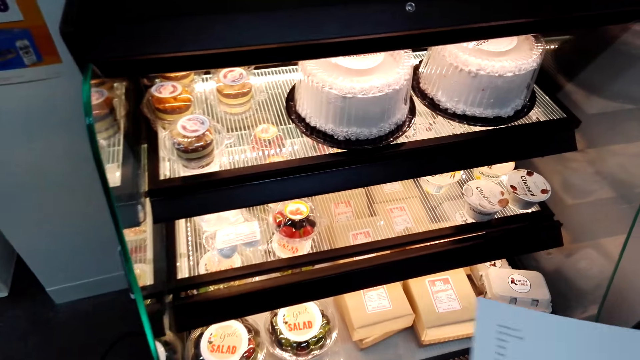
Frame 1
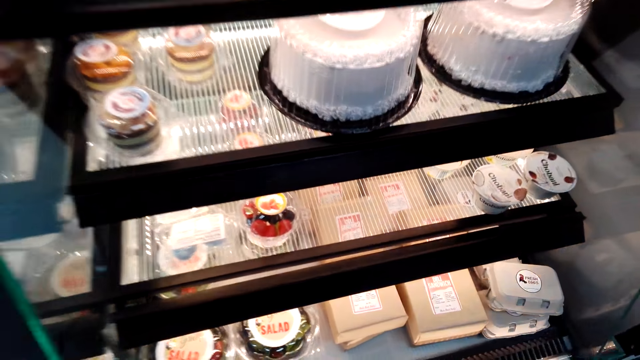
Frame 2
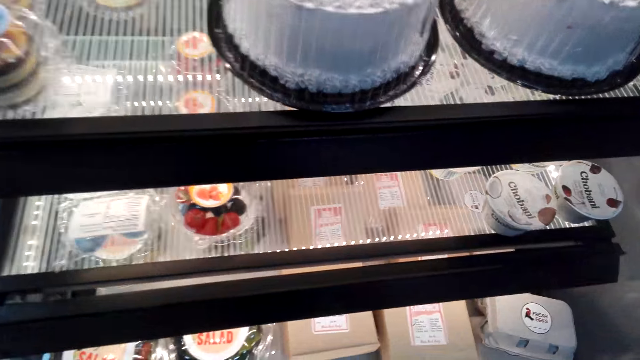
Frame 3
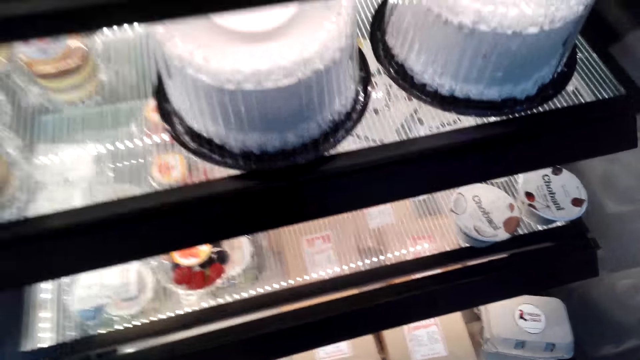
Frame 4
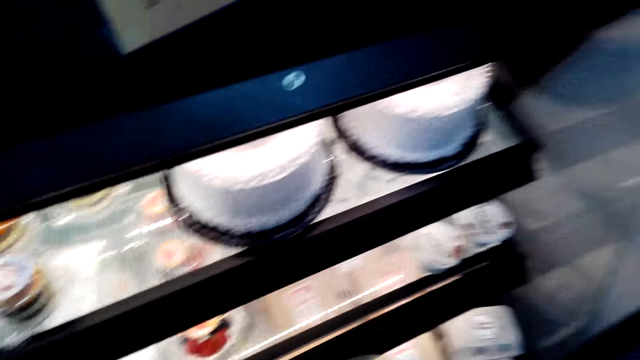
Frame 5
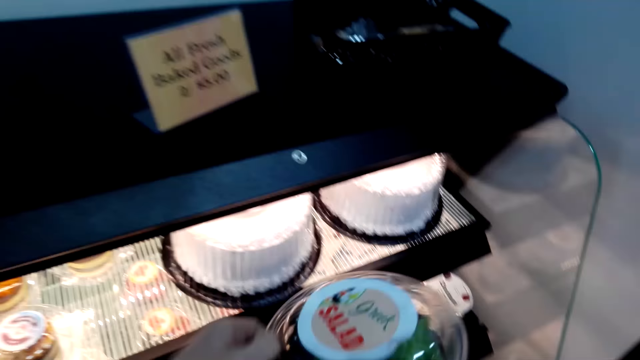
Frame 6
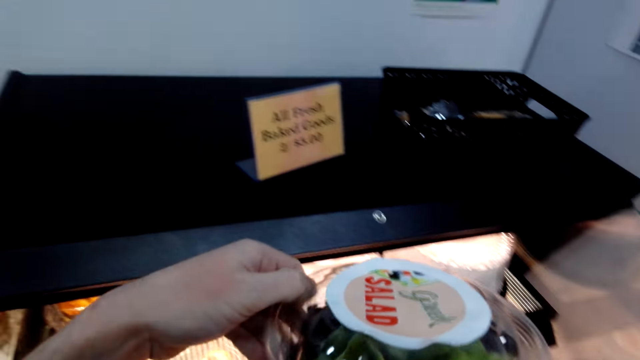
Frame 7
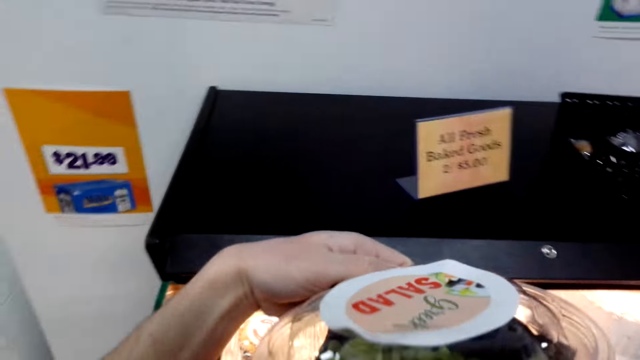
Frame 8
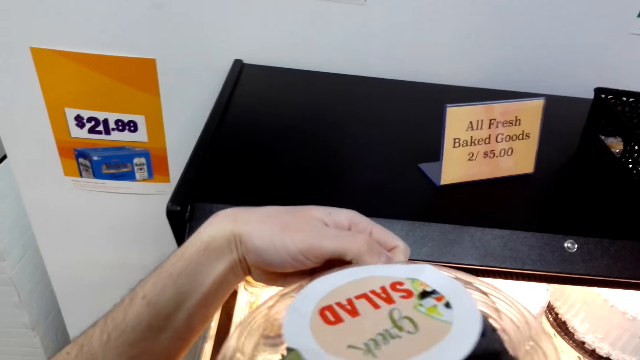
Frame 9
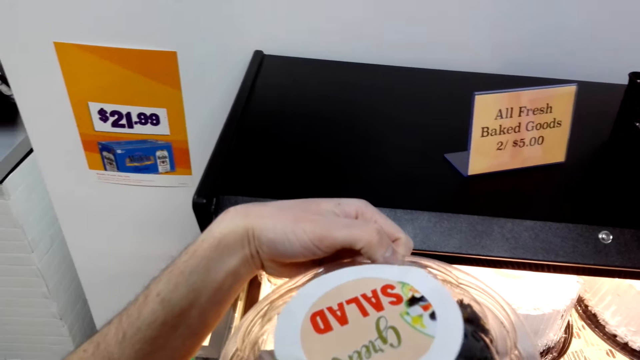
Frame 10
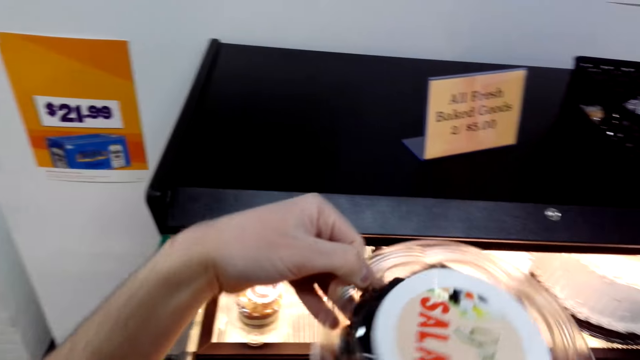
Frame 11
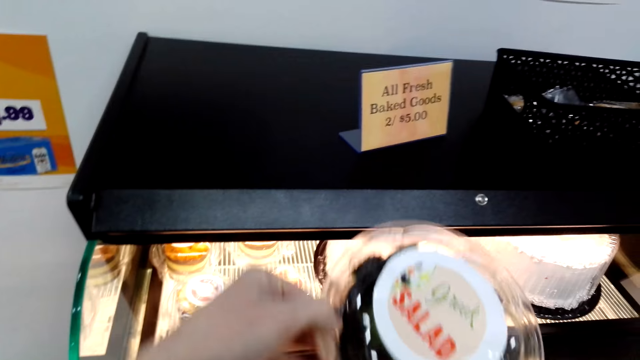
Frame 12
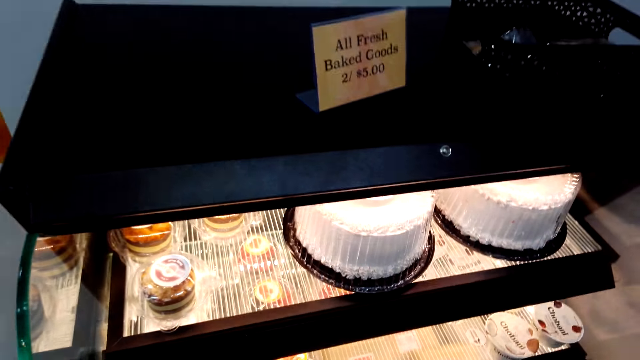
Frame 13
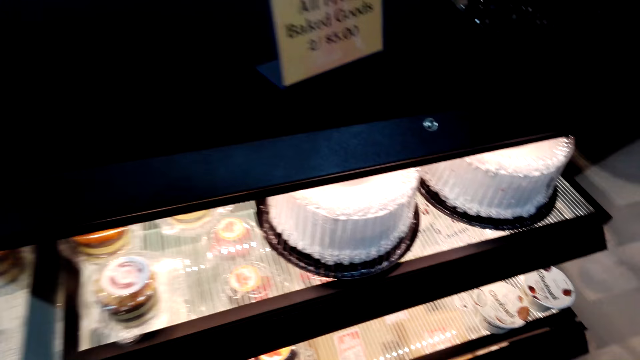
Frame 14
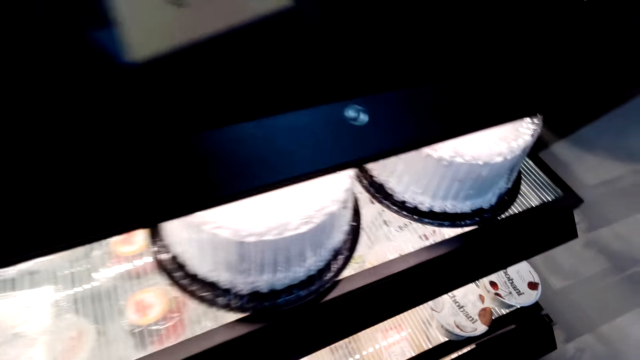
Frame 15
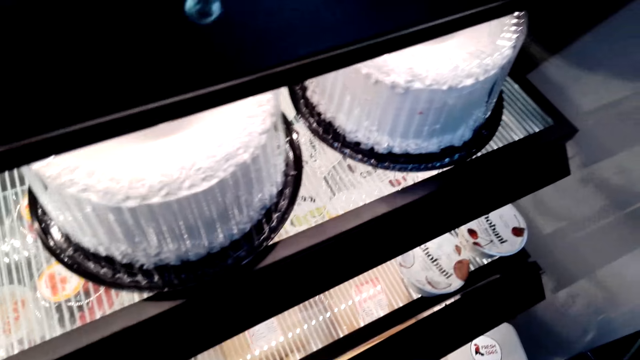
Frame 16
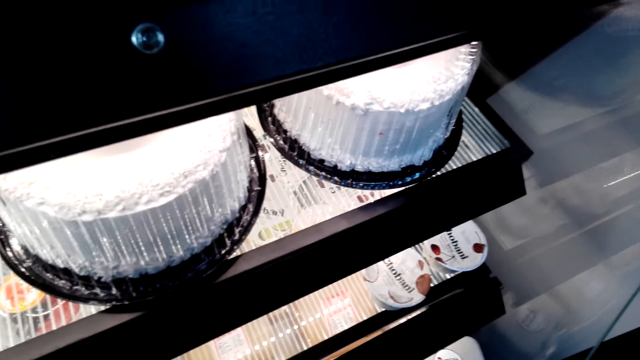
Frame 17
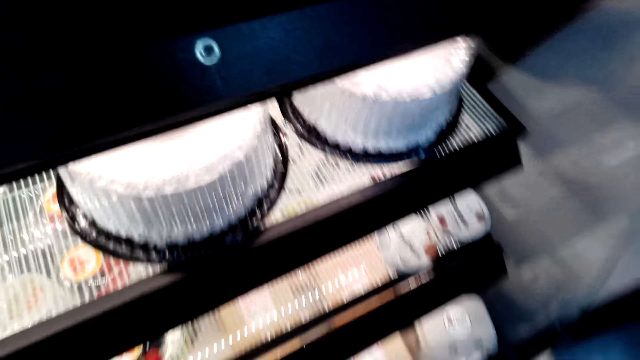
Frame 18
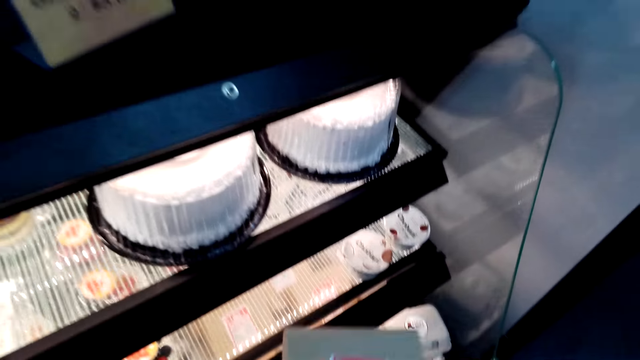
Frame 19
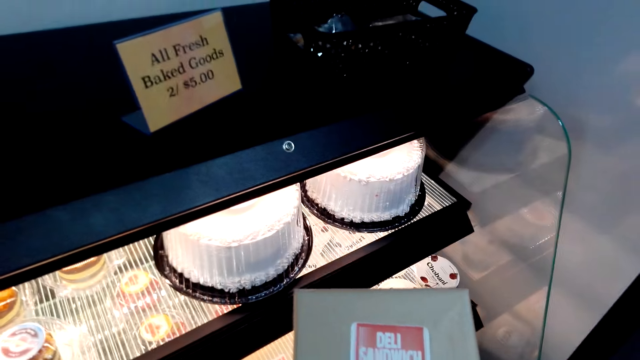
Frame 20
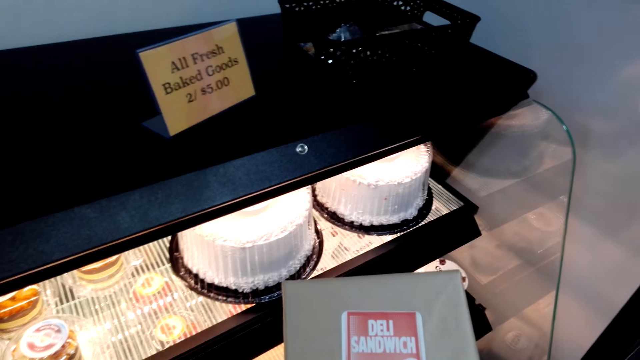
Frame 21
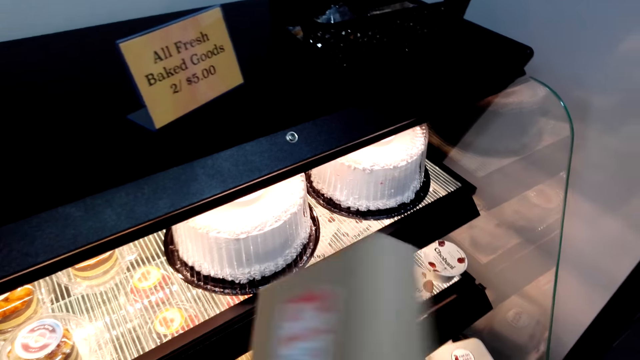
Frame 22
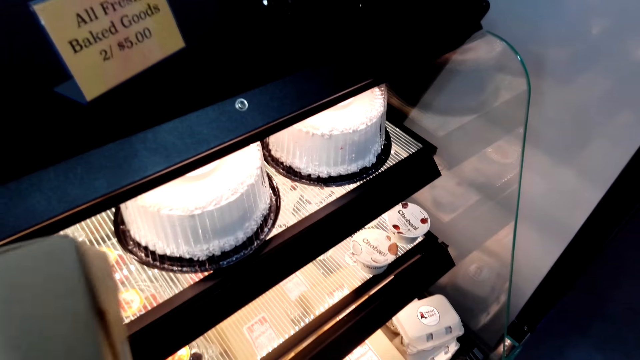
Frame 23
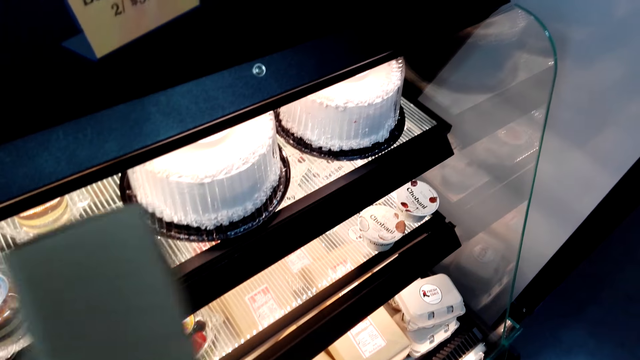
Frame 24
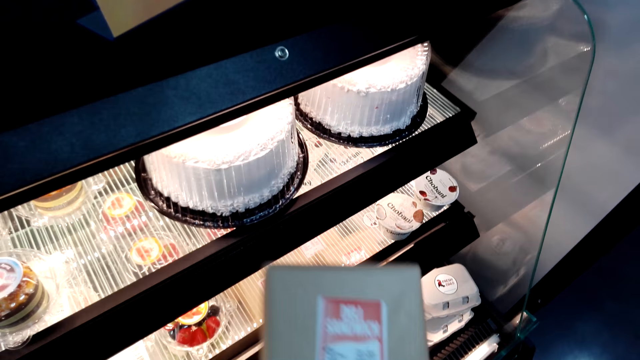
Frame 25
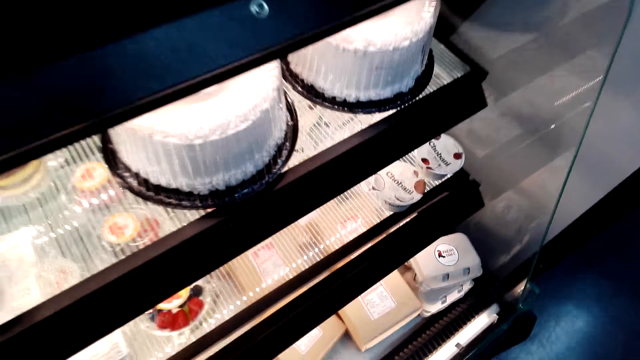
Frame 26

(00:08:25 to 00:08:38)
The camera wearer picks a dessert. They hold a packet of salad. They pick a sandwich. They hold something.

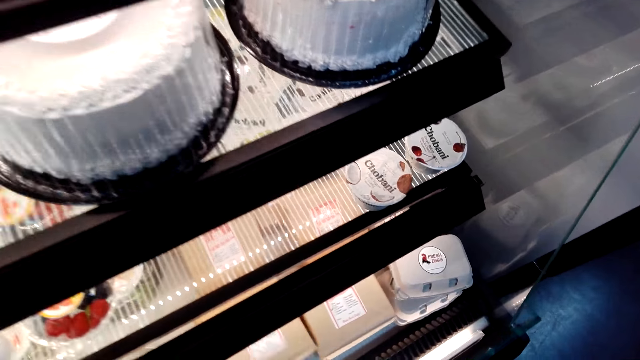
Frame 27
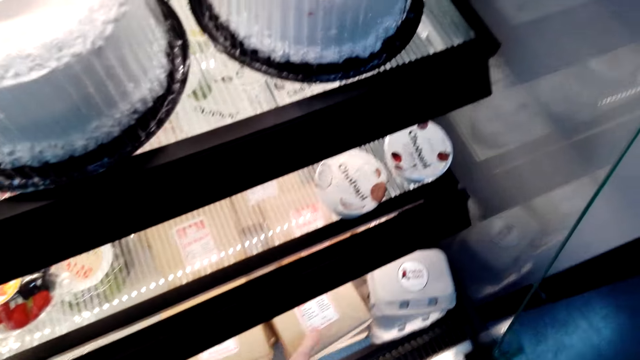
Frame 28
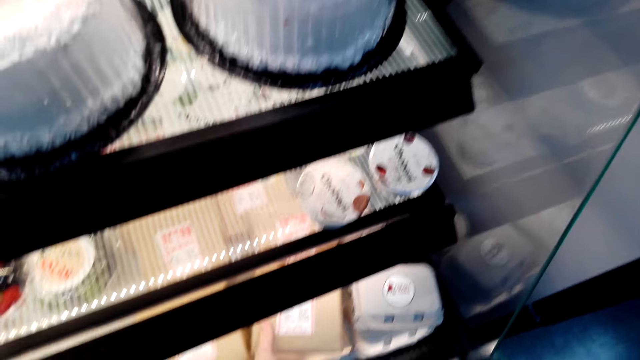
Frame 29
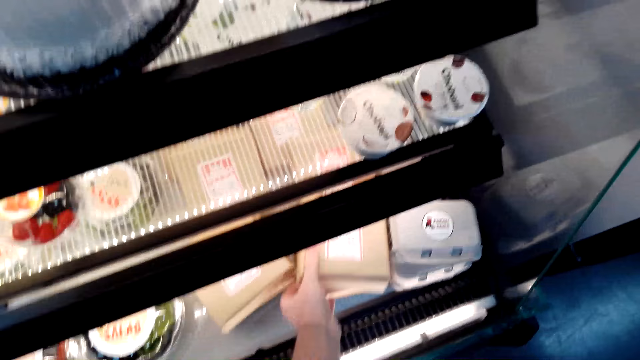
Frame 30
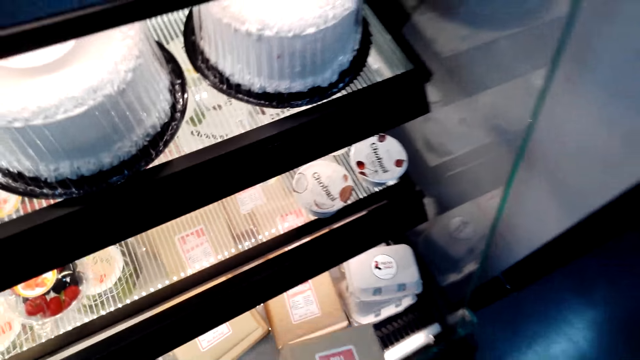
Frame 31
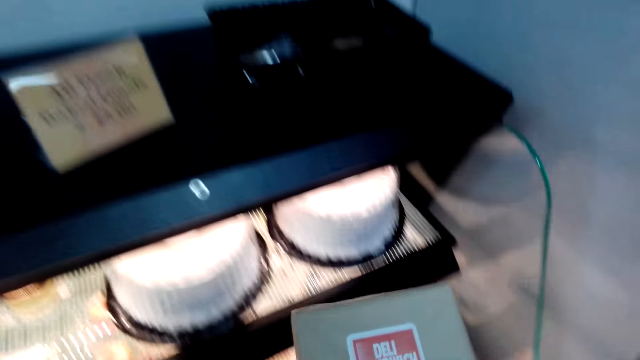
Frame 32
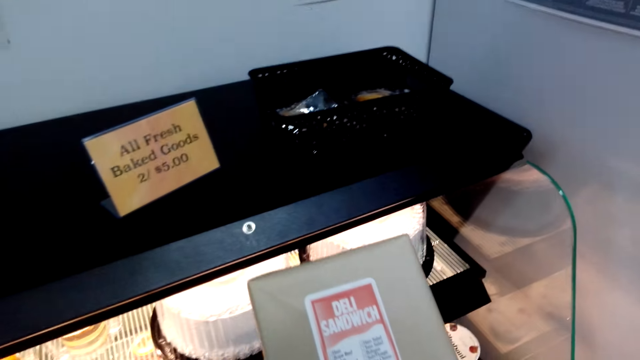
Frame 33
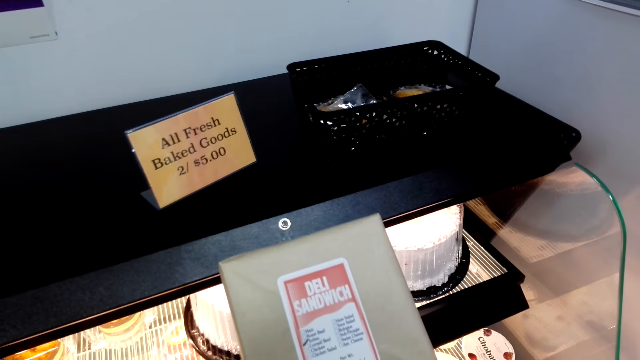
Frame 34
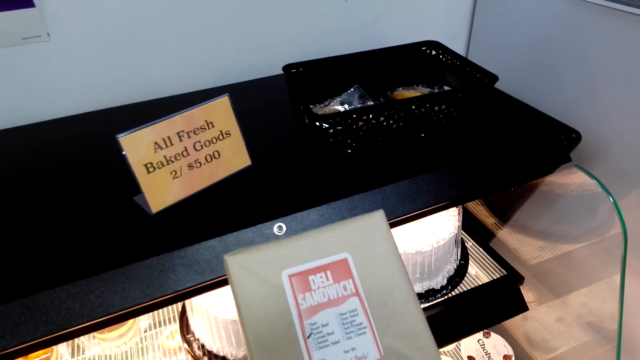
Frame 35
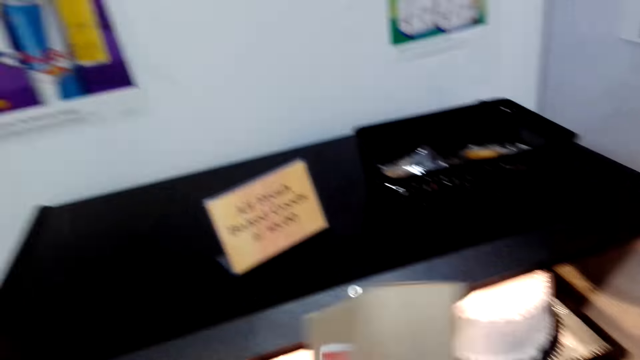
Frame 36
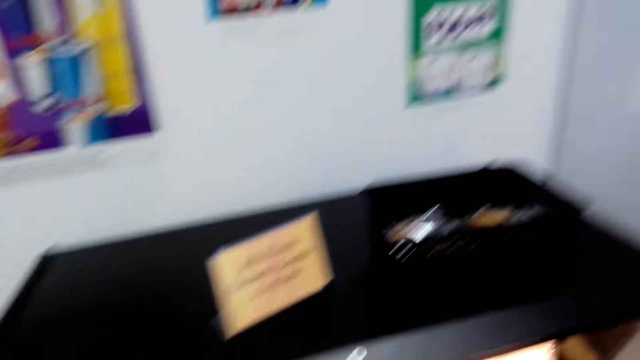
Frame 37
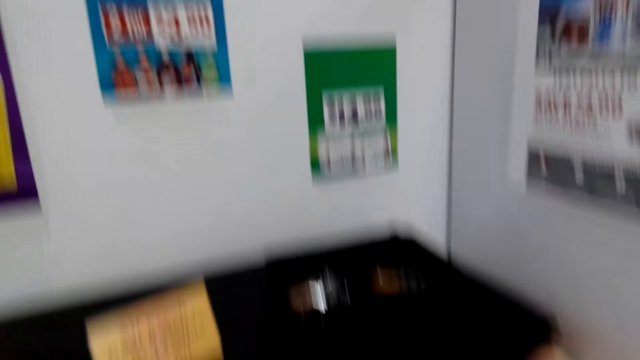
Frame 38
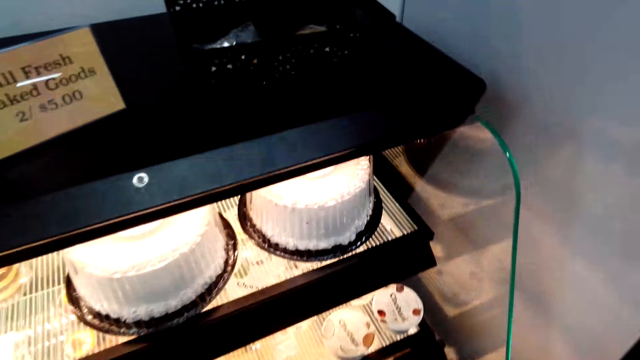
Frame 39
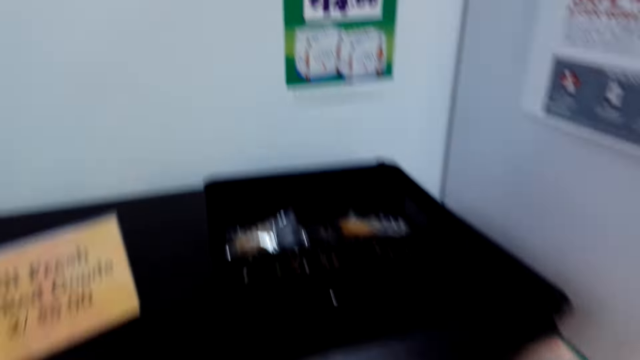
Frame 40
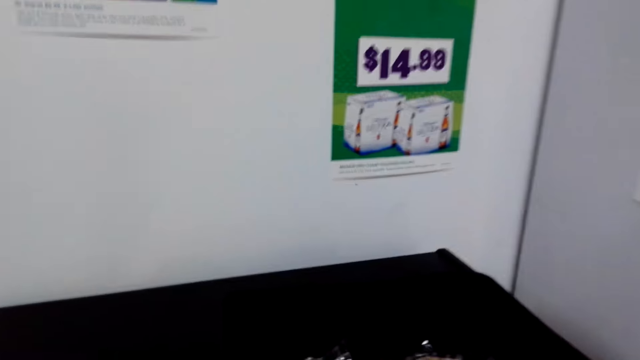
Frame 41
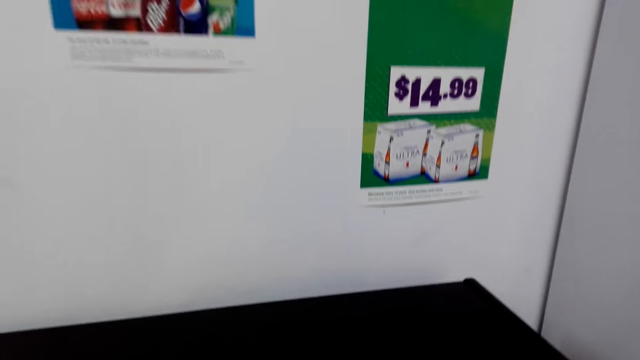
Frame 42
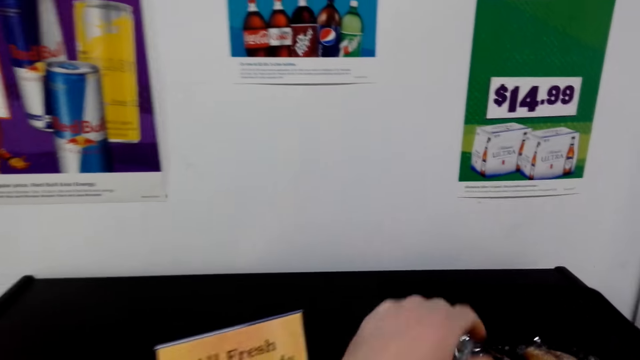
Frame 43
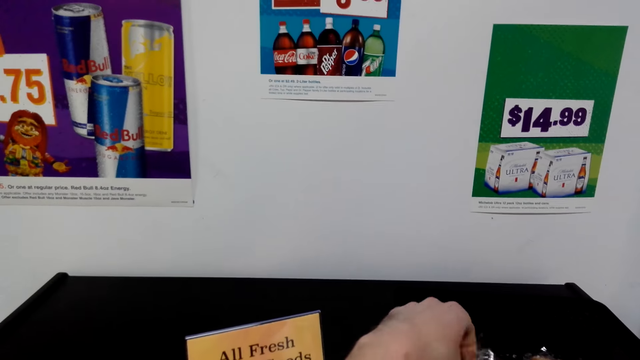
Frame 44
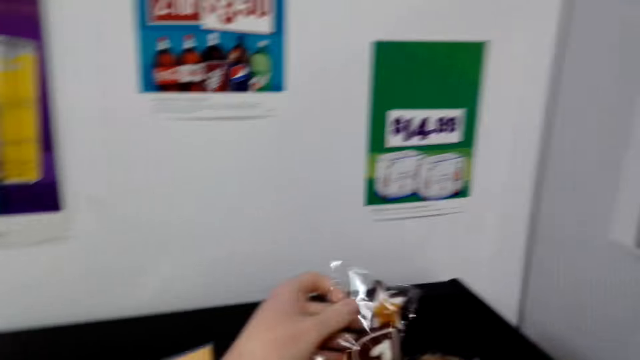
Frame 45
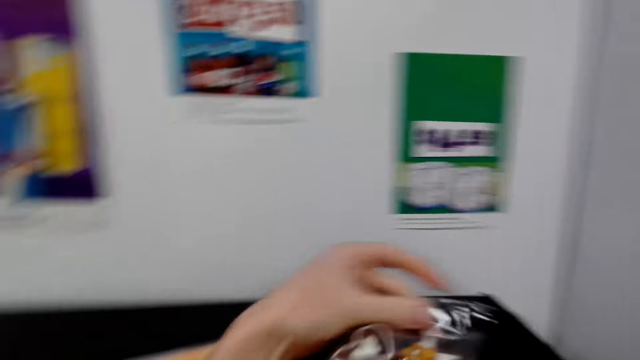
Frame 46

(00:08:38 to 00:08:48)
The camera wearer puts something in the display counter. They pick a sandwich from the display counter. They pick something from the display counter.
